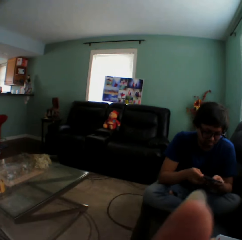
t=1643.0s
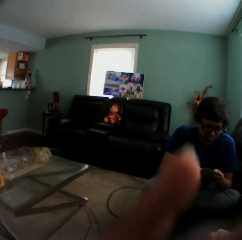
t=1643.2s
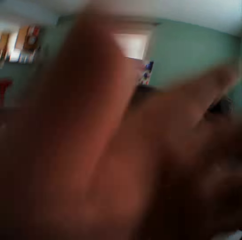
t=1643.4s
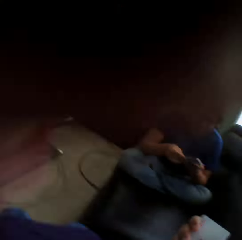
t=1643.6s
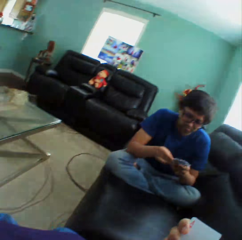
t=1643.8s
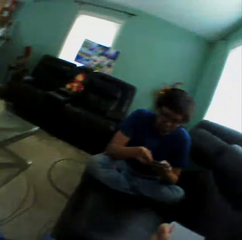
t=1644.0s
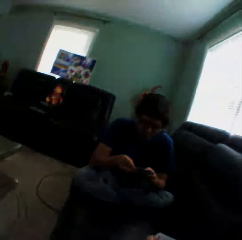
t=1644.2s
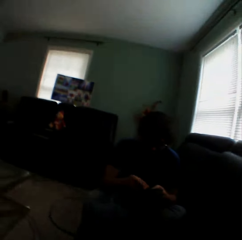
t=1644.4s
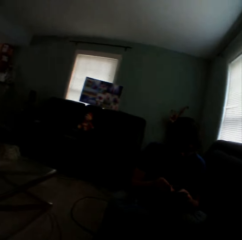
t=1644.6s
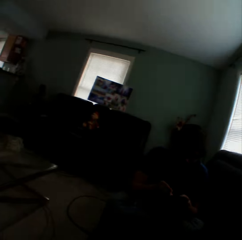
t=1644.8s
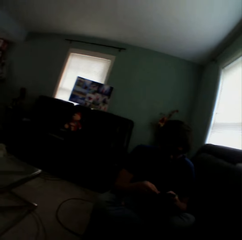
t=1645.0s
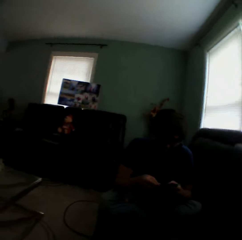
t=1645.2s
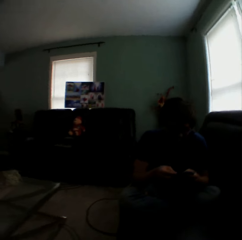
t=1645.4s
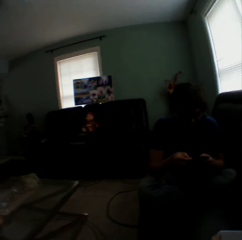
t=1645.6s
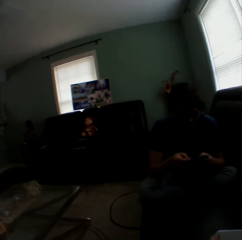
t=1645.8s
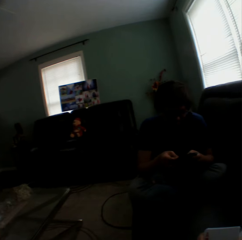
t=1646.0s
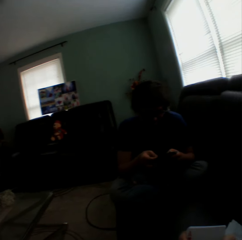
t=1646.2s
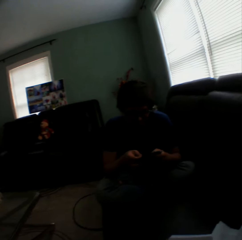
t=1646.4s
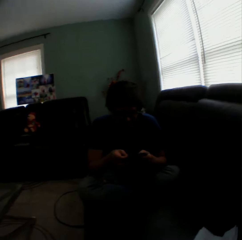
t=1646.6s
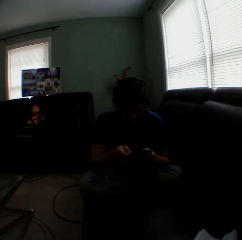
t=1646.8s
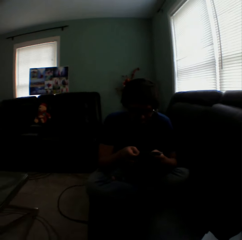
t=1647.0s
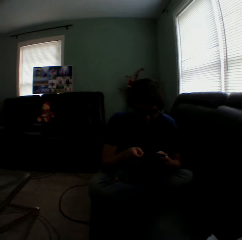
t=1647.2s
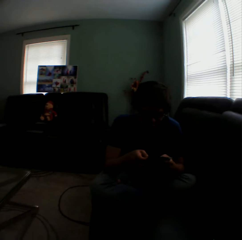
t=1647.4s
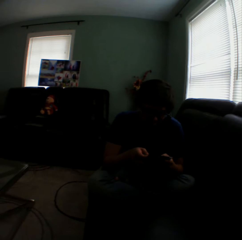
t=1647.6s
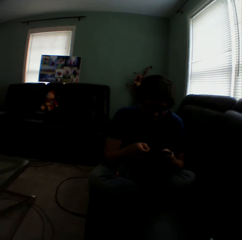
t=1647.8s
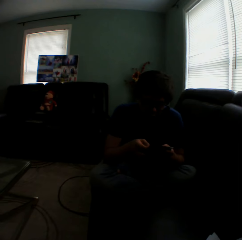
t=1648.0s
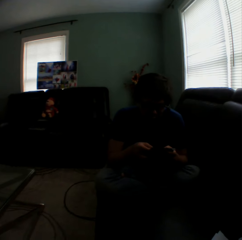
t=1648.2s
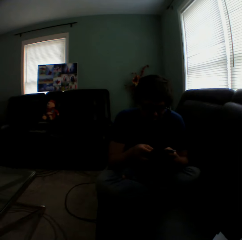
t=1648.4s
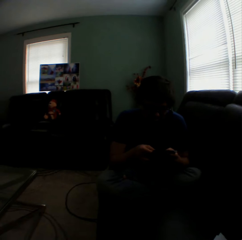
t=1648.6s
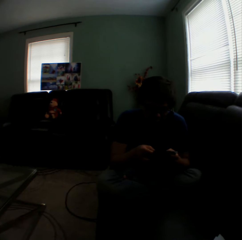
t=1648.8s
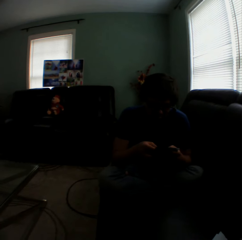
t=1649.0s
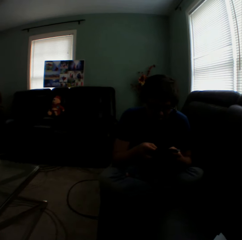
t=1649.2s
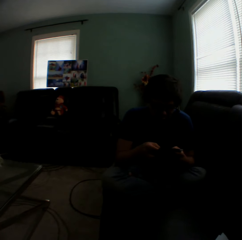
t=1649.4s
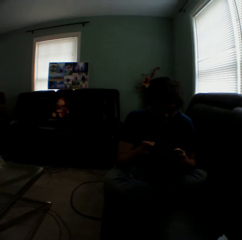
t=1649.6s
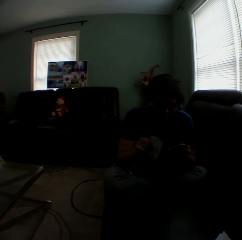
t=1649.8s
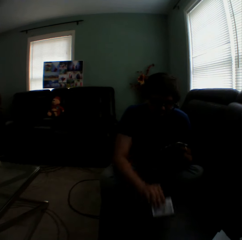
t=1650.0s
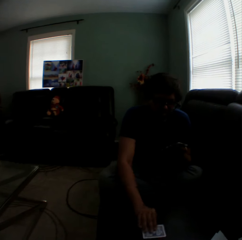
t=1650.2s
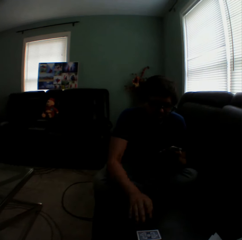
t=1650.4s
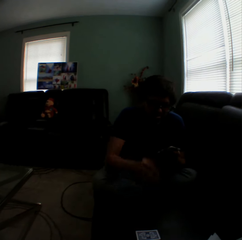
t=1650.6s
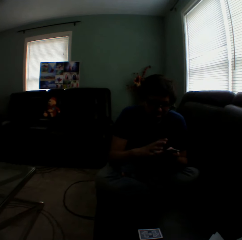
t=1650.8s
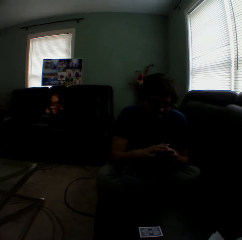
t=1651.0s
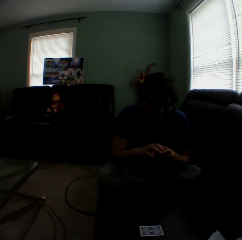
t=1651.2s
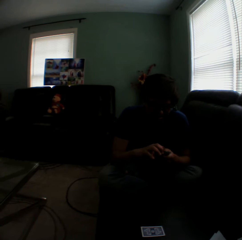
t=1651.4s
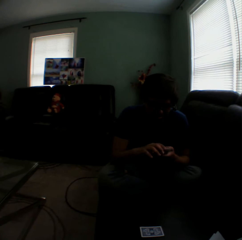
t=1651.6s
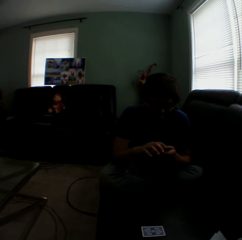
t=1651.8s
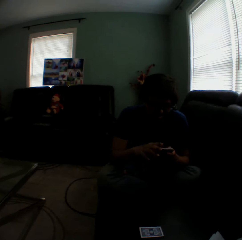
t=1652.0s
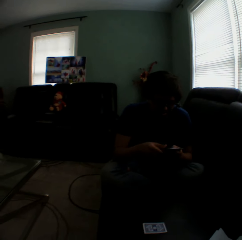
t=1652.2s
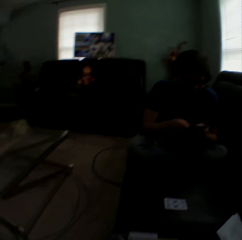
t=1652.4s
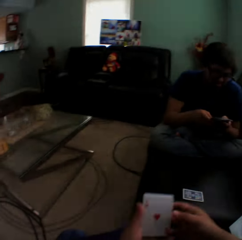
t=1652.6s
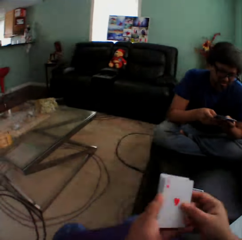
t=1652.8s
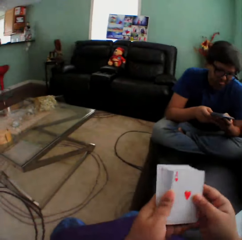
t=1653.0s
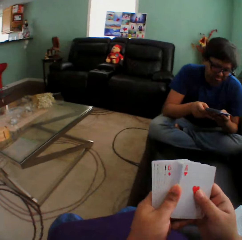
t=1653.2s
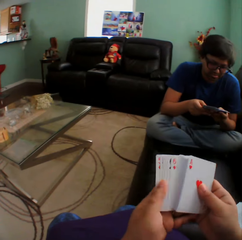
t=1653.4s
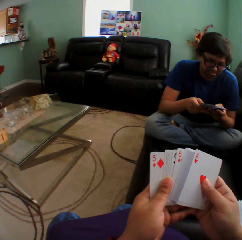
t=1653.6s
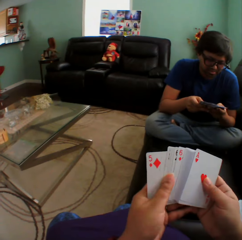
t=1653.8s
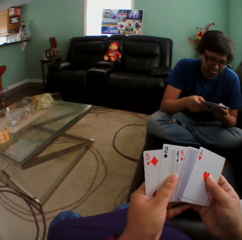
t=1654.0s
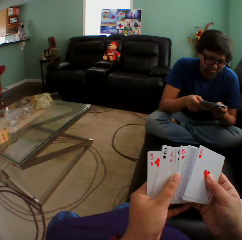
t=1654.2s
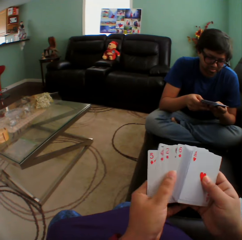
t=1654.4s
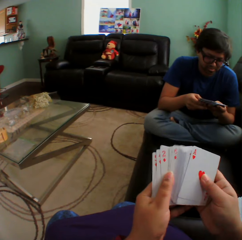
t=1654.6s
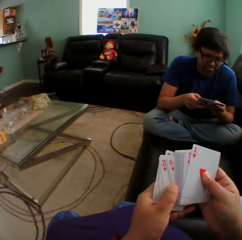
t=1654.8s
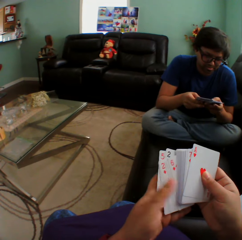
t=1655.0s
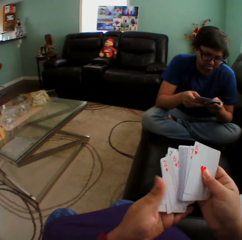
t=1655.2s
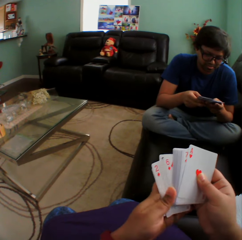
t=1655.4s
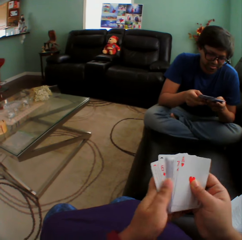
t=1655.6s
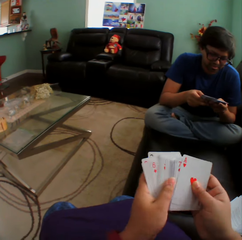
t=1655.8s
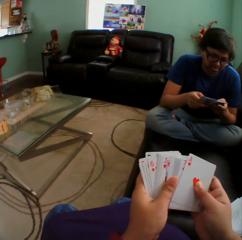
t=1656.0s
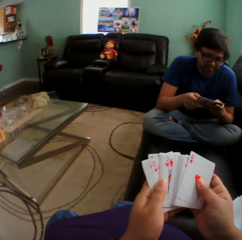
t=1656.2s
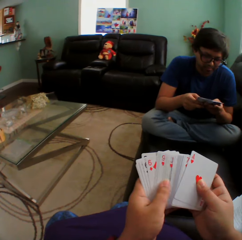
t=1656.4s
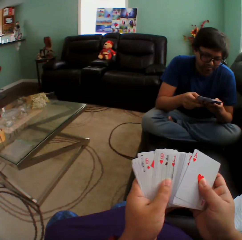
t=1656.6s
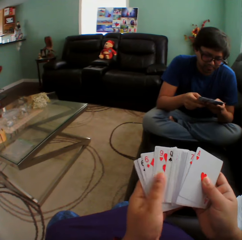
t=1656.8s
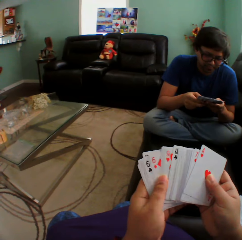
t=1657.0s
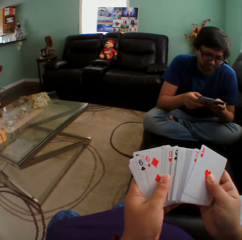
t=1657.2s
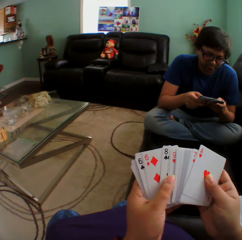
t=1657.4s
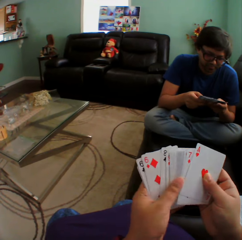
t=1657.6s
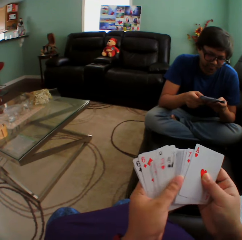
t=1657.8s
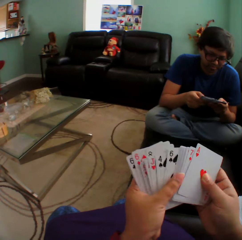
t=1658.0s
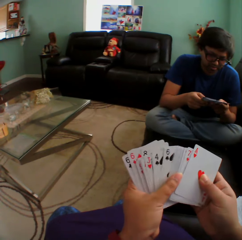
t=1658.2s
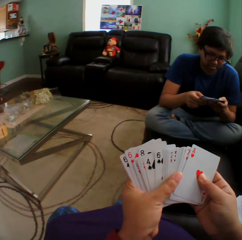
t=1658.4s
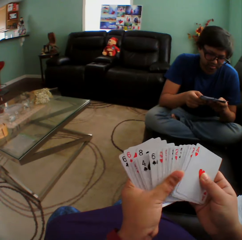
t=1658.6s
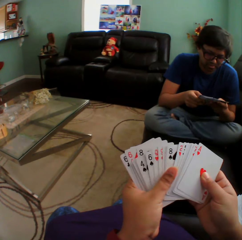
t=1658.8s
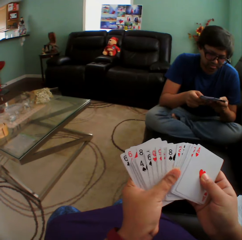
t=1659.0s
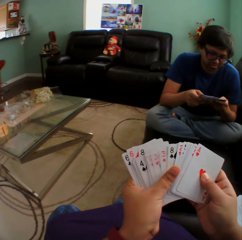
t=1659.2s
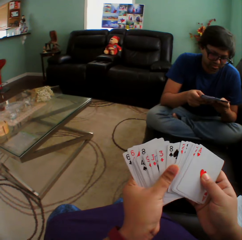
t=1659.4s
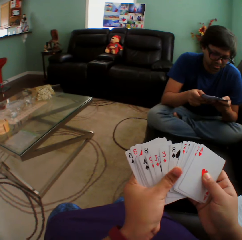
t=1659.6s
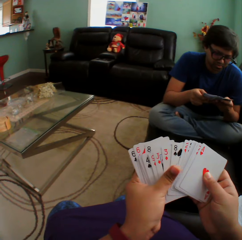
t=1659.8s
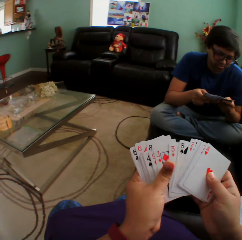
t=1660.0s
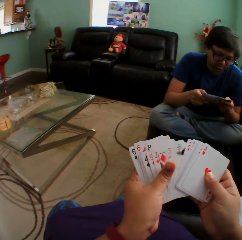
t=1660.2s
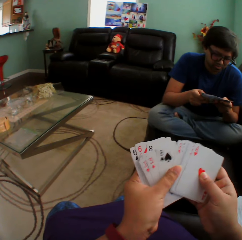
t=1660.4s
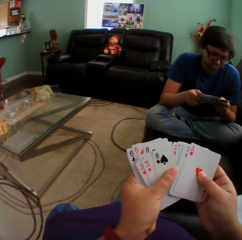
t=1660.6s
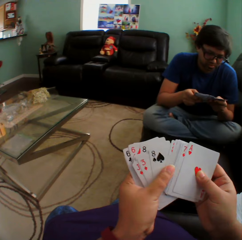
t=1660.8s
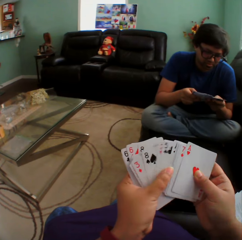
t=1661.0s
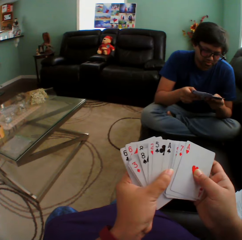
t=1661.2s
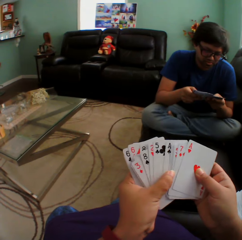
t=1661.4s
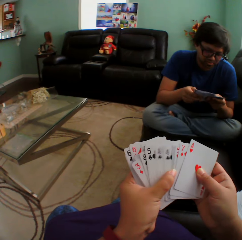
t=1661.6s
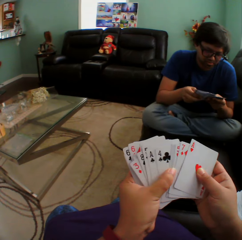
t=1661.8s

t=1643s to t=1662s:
The camera wearer touches the camera. They turn around. A man puts a card on a couch, arranges cards in a hand and holds playing cards. The camera wearer turns to the side. They arrange cards in a hand. They hold playing cards. They shuffle playing cards. The man shuffles playing cards. The camera wearer shuffles playing cards.

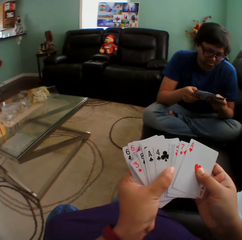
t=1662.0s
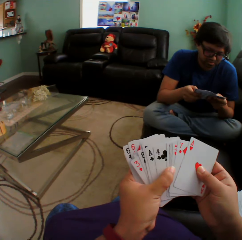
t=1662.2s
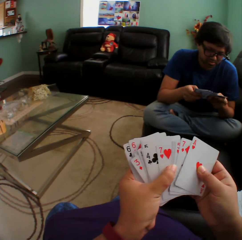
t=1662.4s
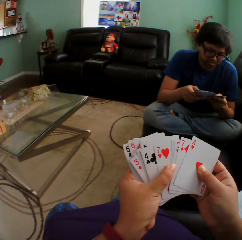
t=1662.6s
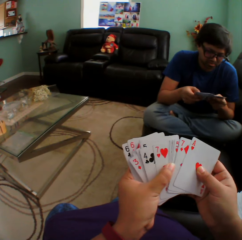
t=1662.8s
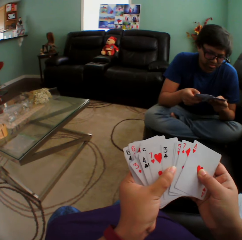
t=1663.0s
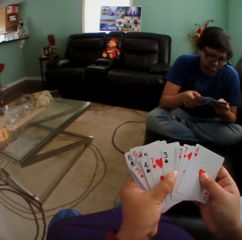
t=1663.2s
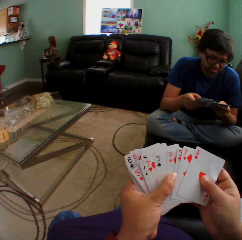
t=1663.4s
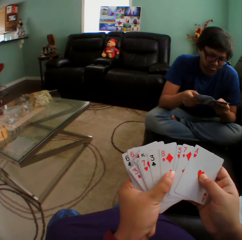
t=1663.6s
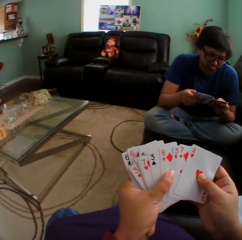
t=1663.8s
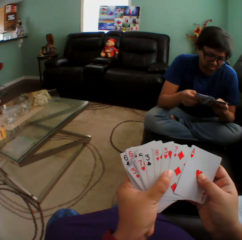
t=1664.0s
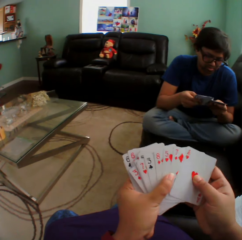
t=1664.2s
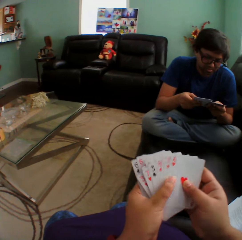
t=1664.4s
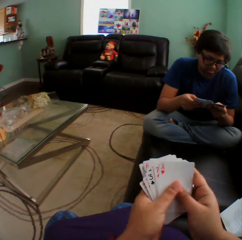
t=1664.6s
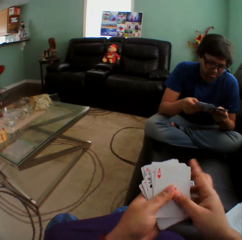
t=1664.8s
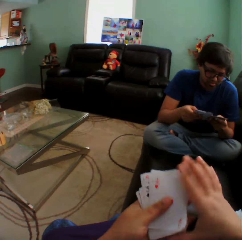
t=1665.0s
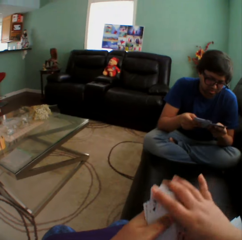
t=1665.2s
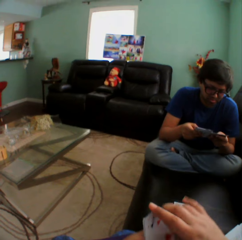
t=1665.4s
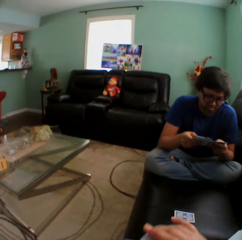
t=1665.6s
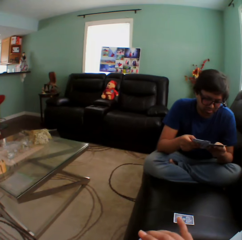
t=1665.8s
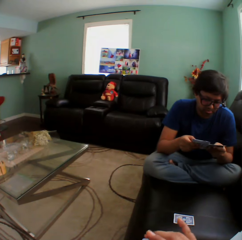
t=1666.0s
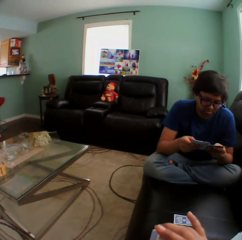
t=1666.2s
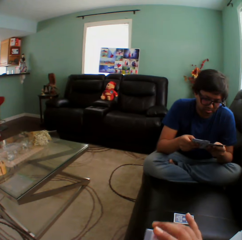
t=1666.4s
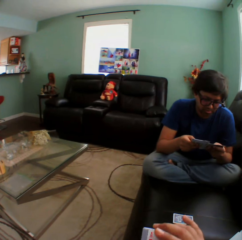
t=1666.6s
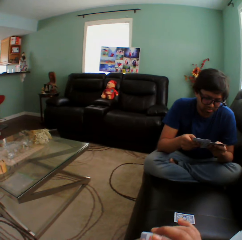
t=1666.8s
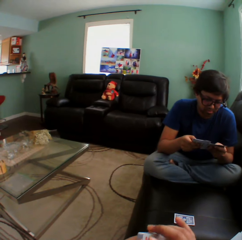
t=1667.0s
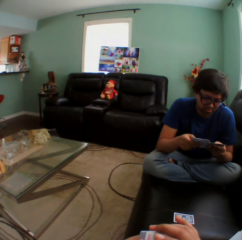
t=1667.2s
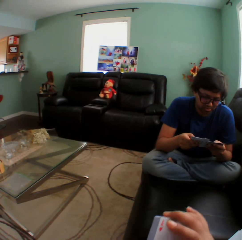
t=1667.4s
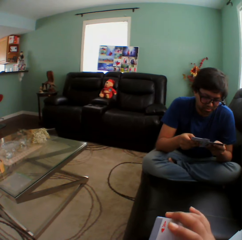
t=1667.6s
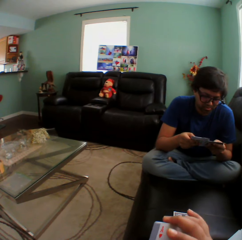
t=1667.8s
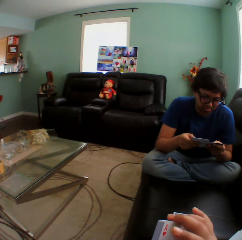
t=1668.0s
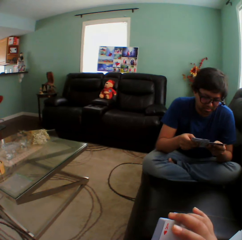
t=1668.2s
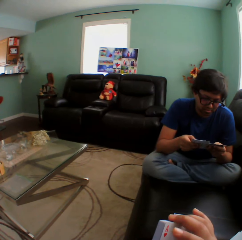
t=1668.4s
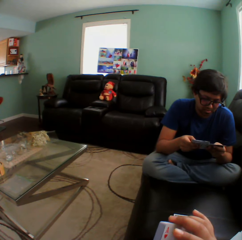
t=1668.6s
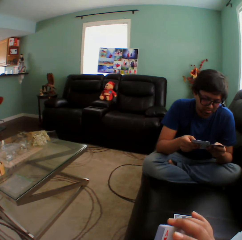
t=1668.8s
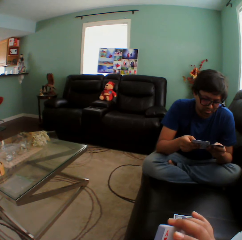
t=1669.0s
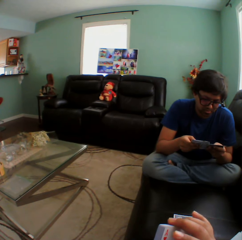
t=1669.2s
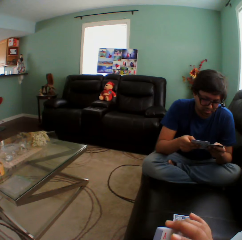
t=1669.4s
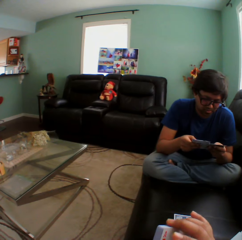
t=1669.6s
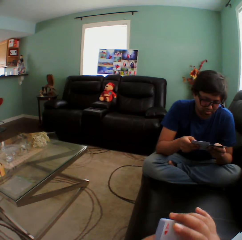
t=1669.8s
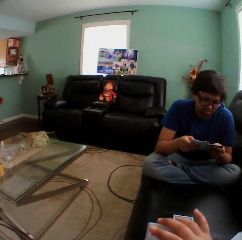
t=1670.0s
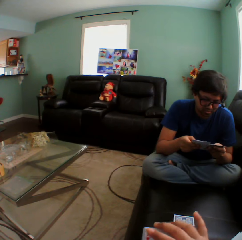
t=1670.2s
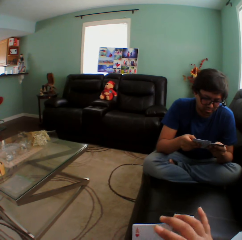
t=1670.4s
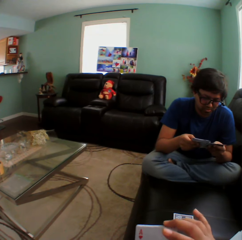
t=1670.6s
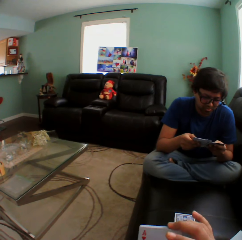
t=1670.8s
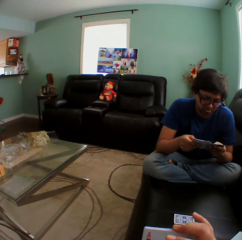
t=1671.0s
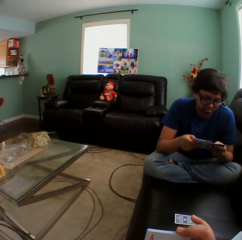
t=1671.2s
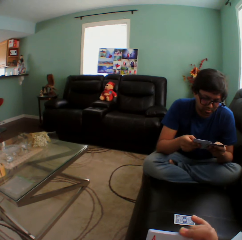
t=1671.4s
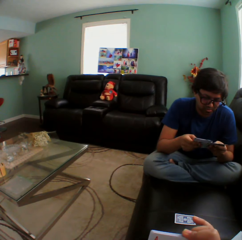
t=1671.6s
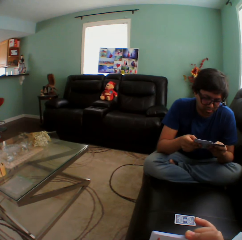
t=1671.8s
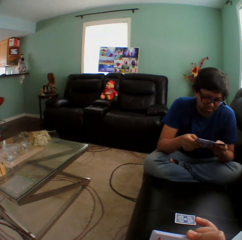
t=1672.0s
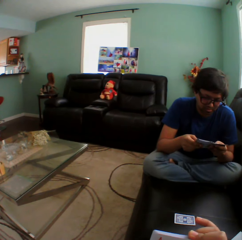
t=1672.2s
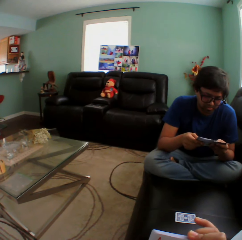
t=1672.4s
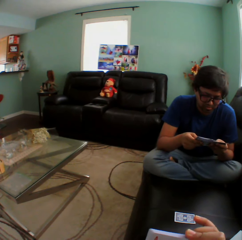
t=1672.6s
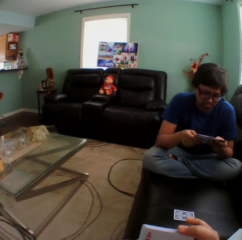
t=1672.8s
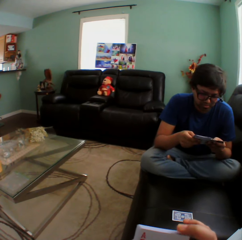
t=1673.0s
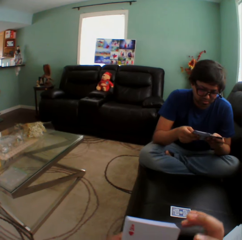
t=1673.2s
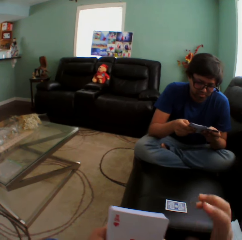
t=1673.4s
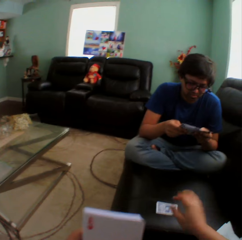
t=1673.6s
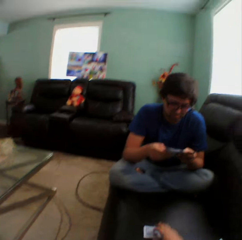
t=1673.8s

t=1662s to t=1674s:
A man holds playing cards.
